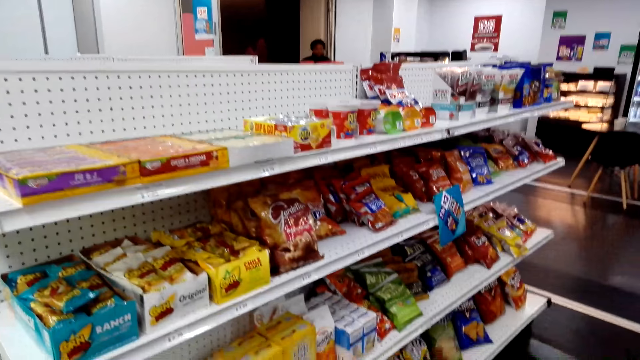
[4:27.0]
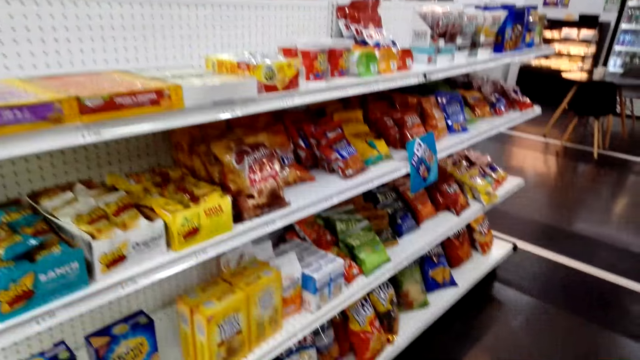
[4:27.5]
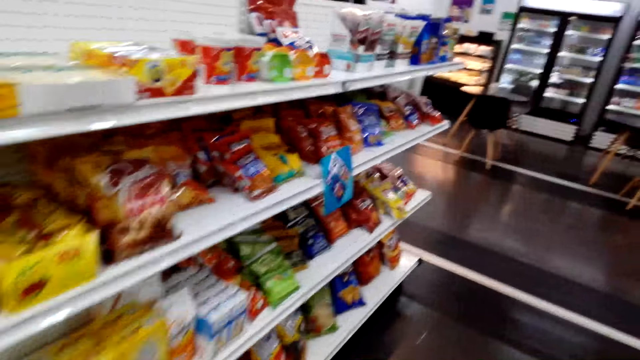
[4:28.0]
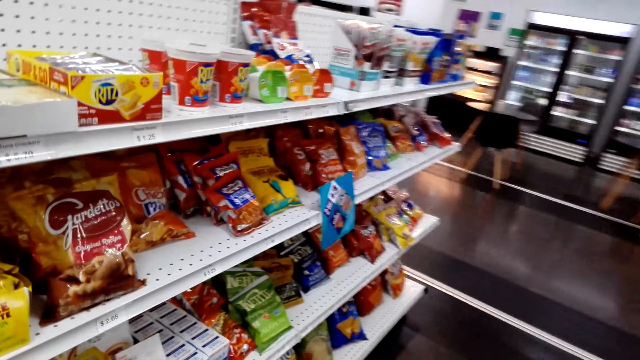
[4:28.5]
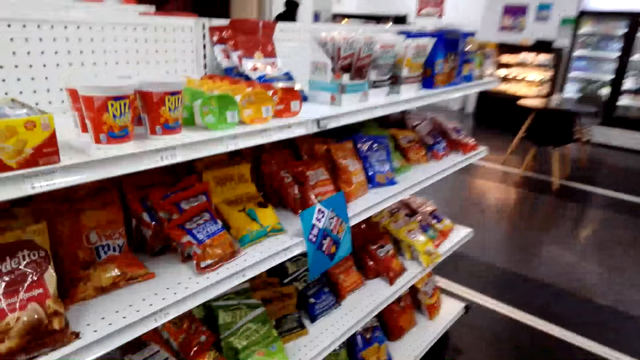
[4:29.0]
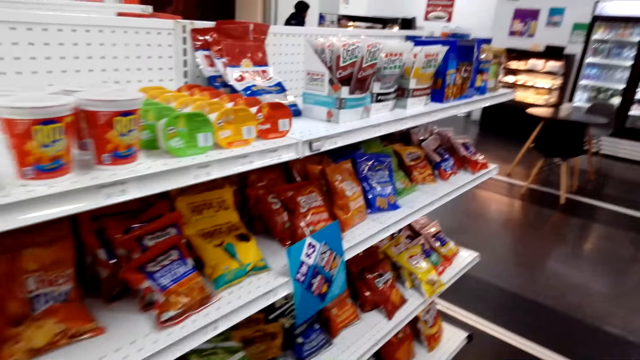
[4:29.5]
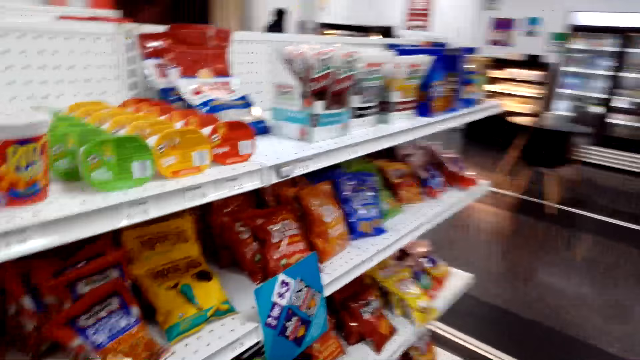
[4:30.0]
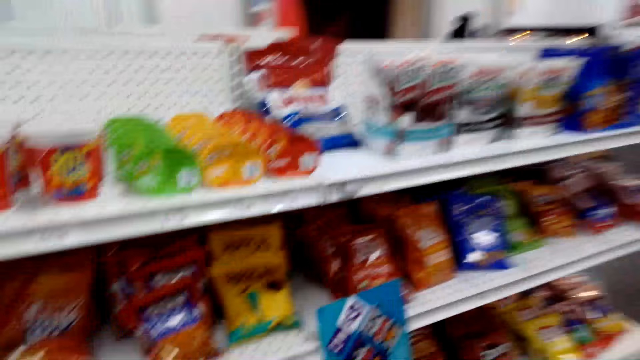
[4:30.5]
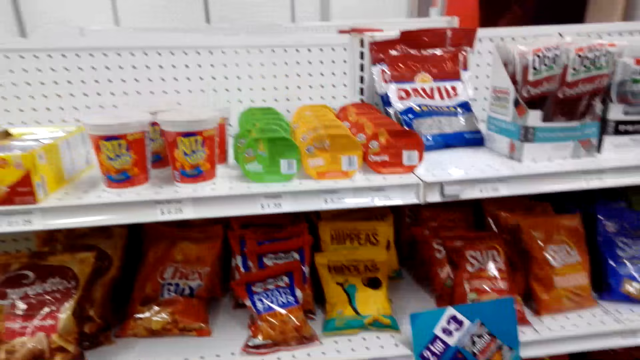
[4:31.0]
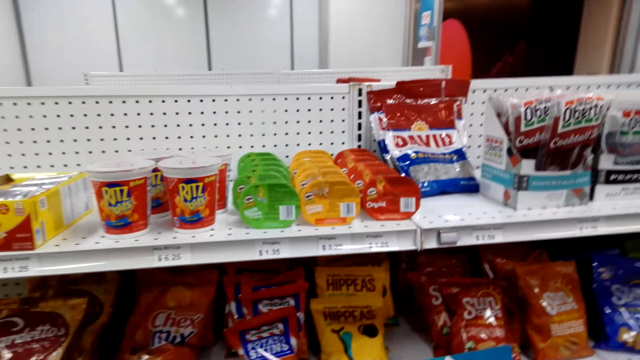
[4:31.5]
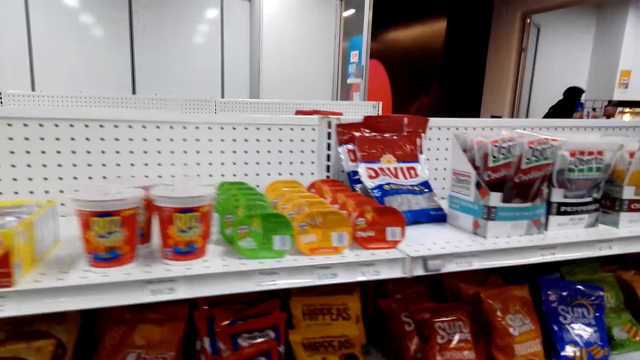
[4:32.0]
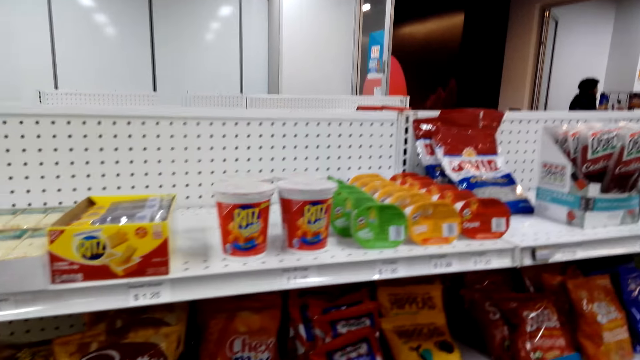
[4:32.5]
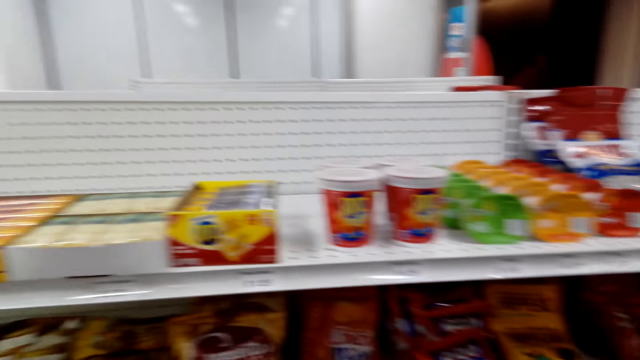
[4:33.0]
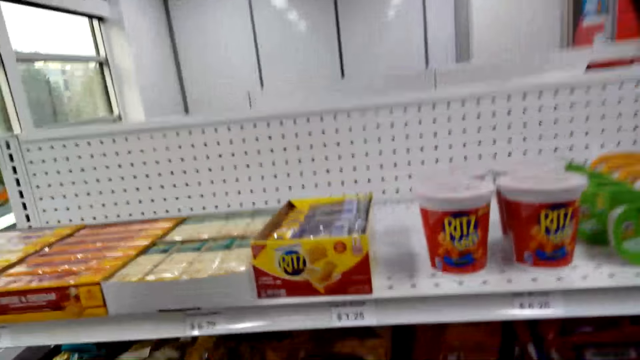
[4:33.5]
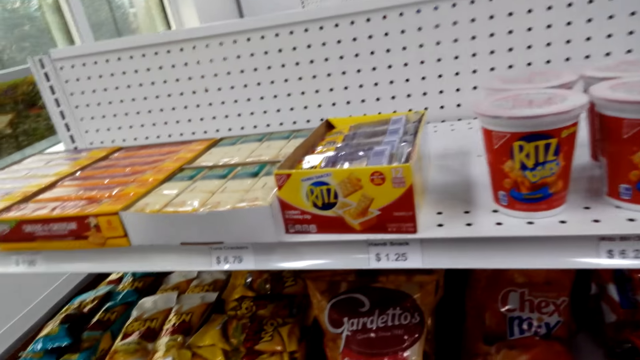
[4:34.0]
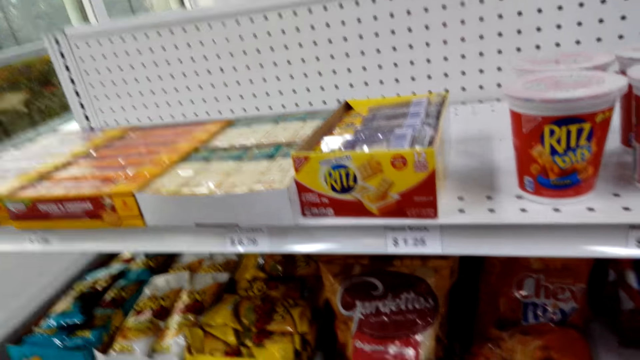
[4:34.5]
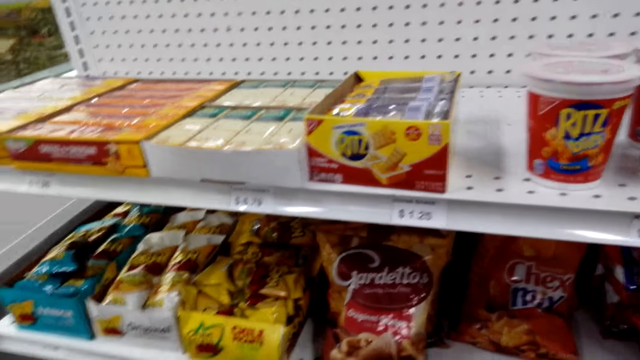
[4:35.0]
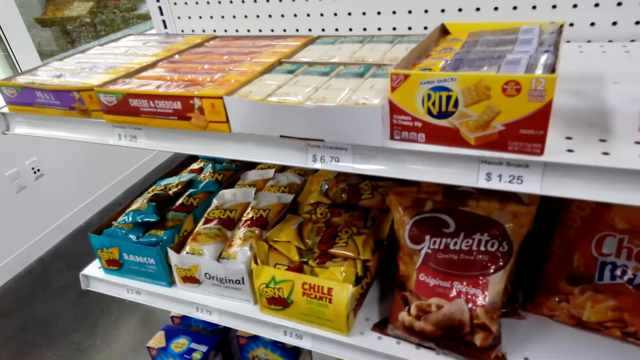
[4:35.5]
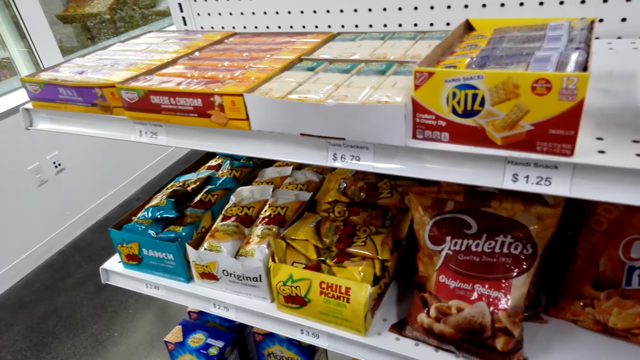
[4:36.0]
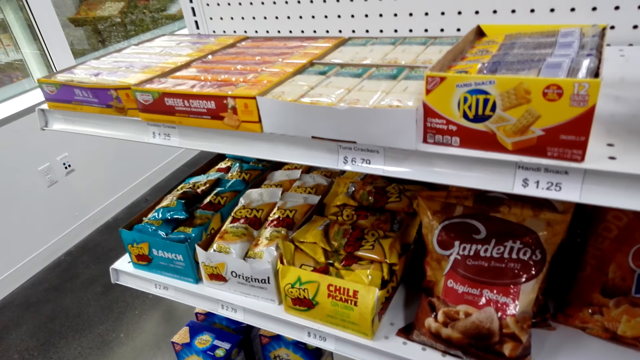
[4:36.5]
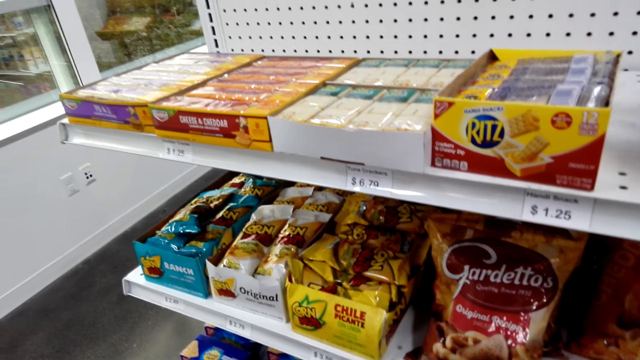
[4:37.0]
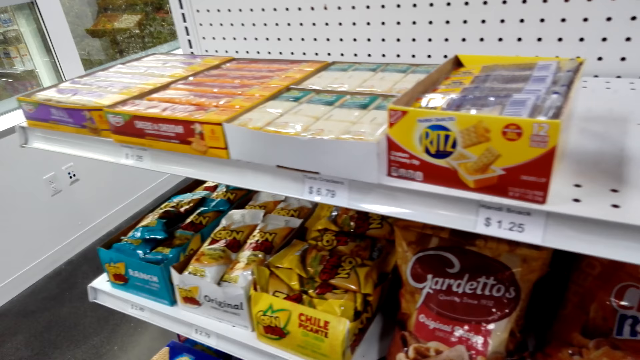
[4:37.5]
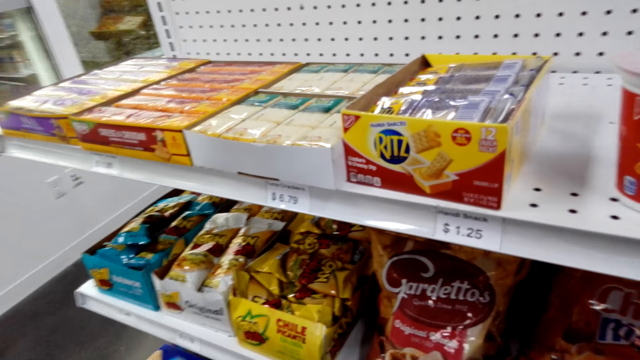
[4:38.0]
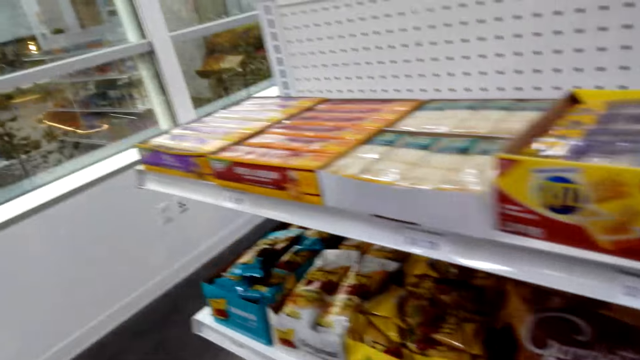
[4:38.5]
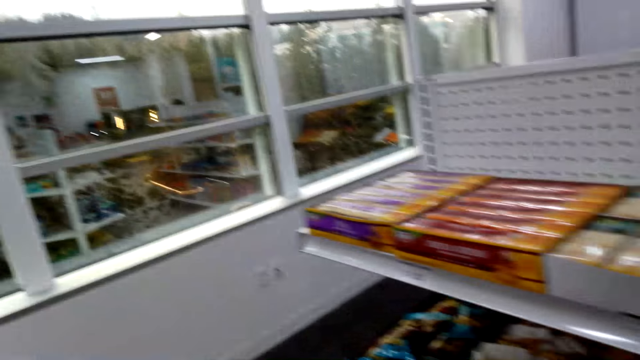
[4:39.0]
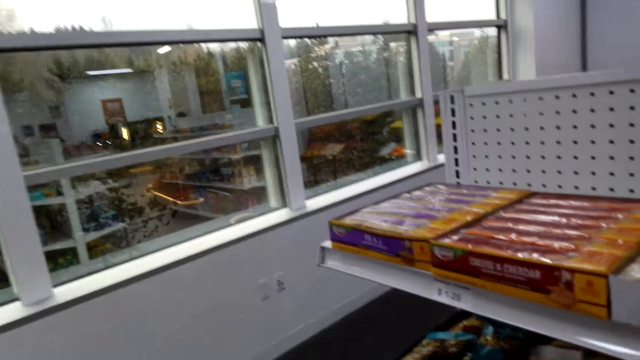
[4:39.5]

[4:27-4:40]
The camera wearer stares at the items on the shelf. They put the object in the shopping basket. They take something from the shelf. They stand.

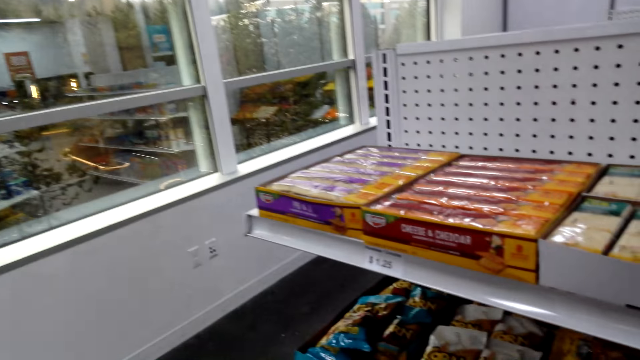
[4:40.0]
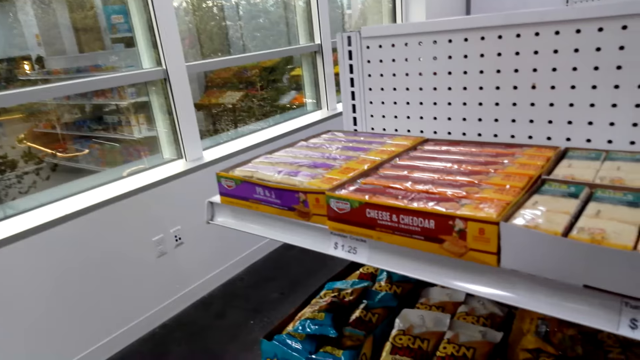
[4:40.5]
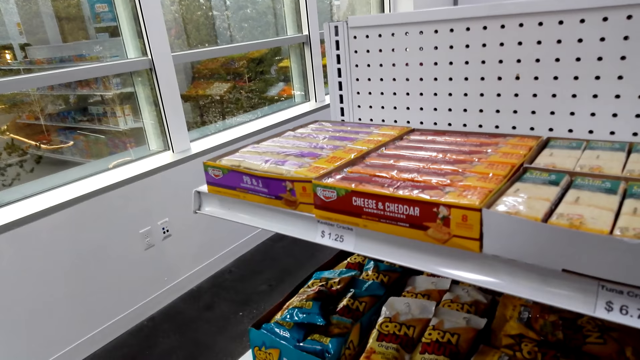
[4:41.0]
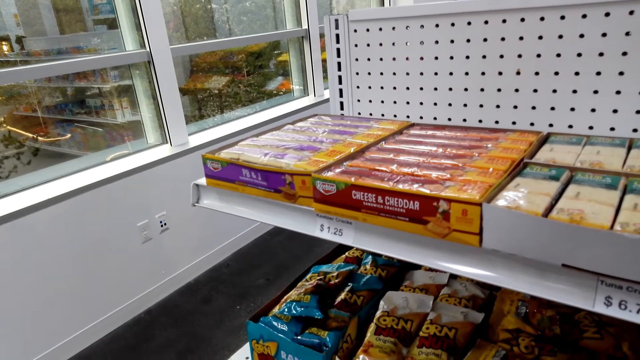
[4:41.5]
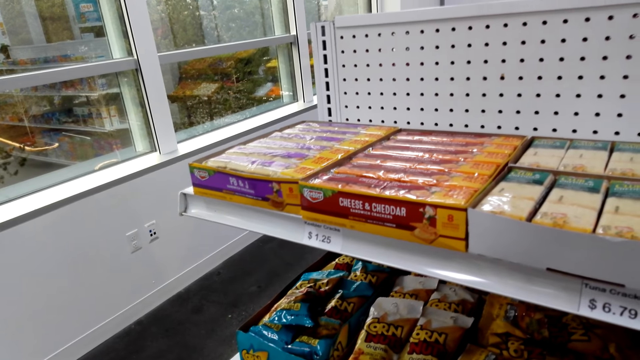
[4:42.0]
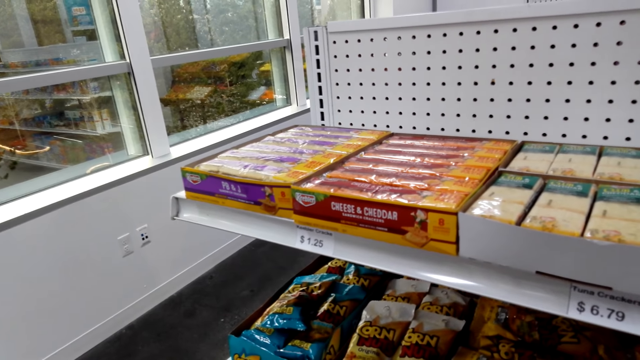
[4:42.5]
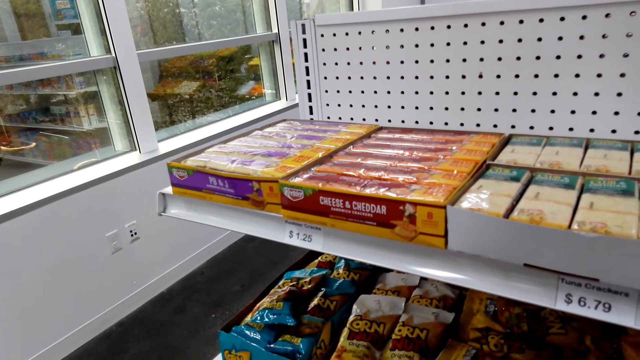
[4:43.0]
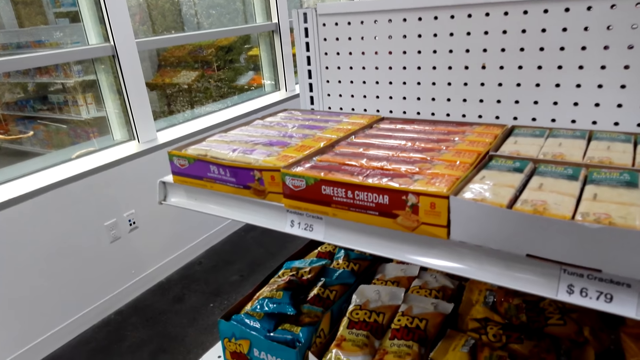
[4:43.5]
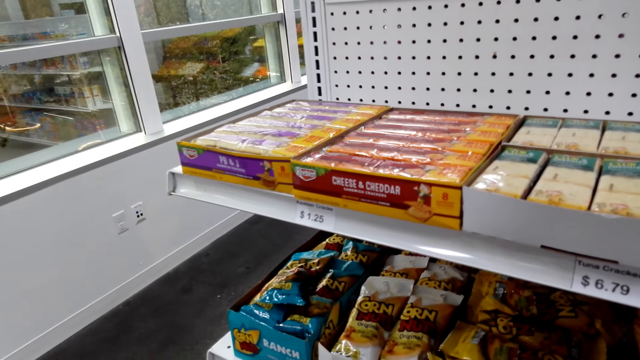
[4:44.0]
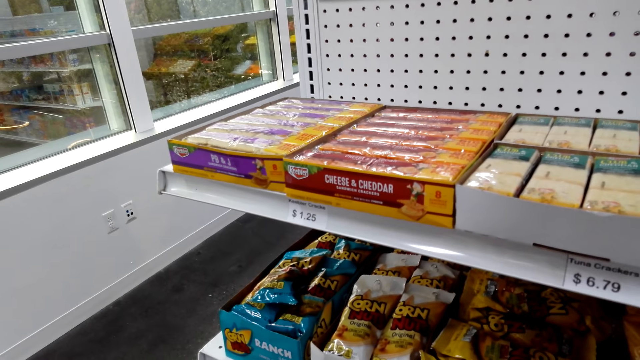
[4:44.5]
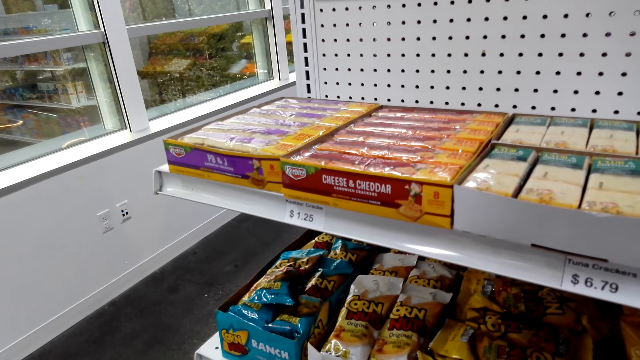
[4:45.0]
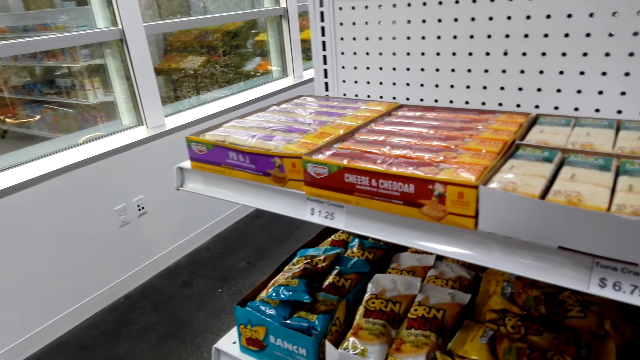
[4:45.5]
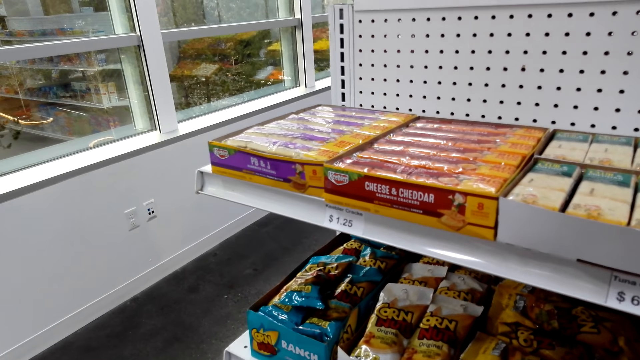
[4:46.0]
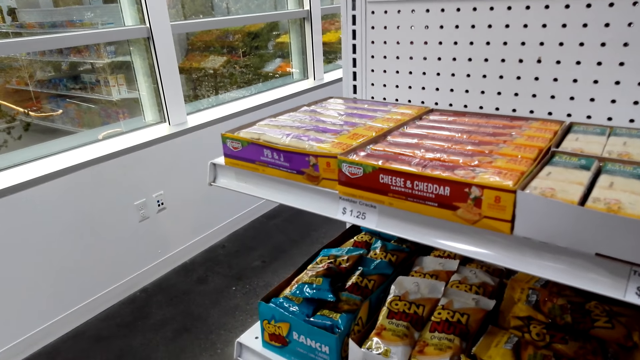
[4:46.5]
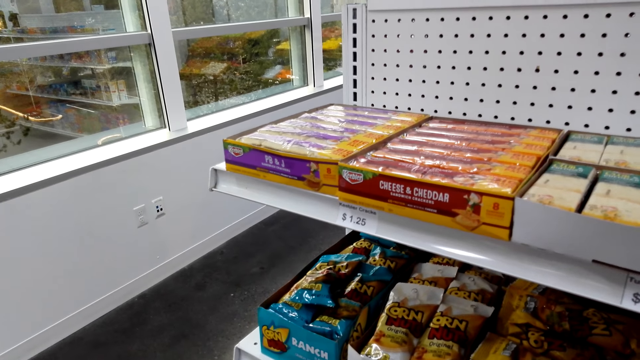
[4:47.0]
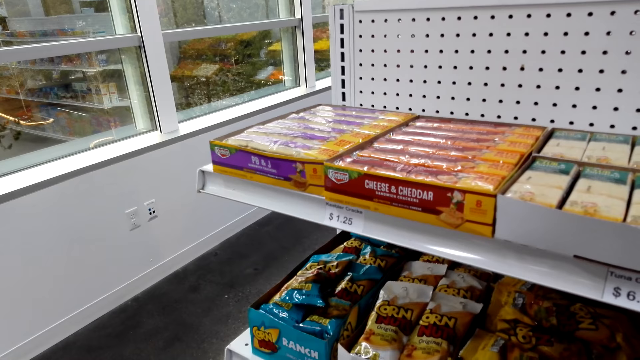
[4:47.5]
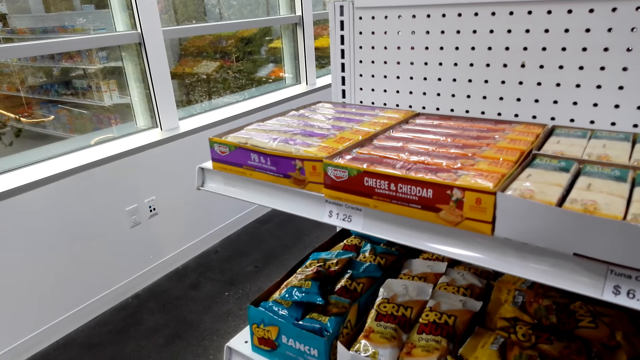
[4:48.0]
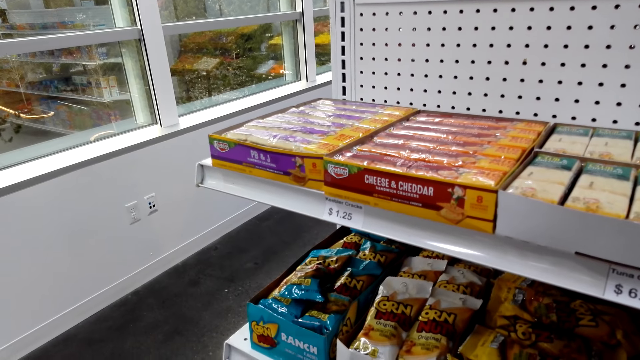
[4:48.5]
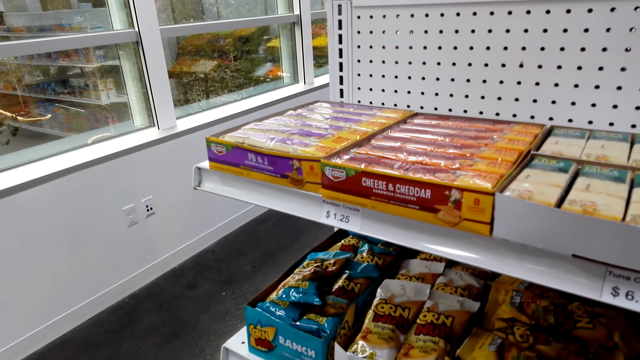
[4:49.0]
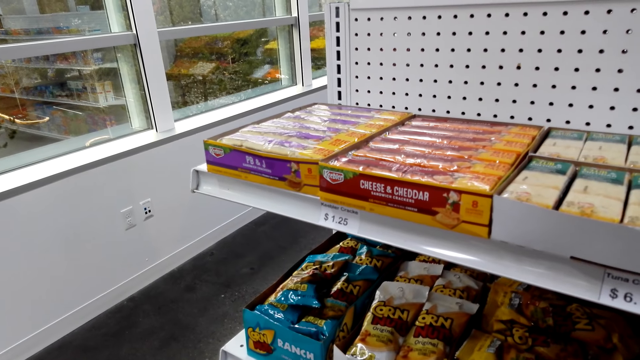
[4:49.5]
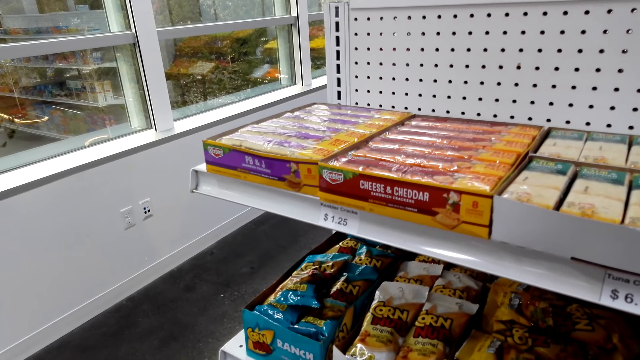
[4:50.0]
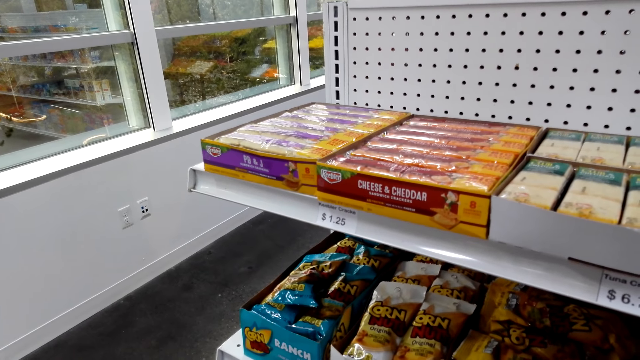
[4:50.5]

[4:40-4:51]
The camera wearer looks around the shelf.
